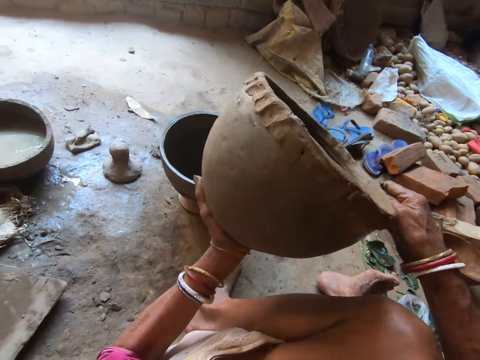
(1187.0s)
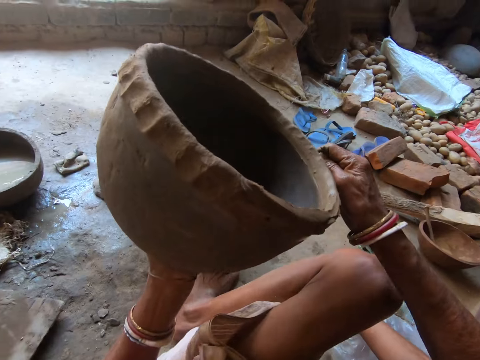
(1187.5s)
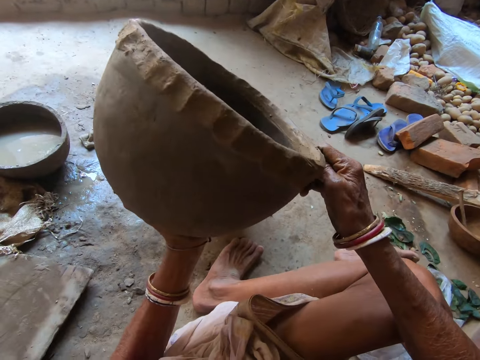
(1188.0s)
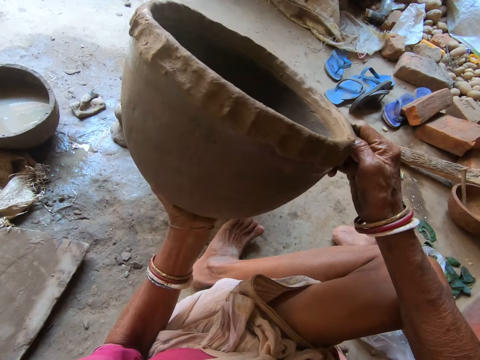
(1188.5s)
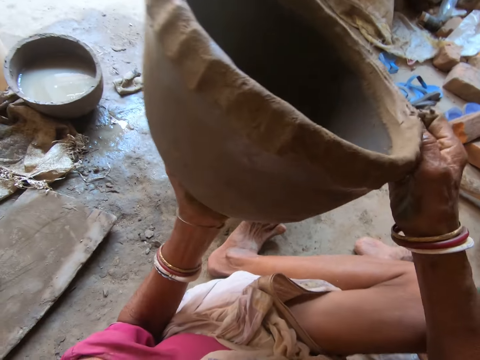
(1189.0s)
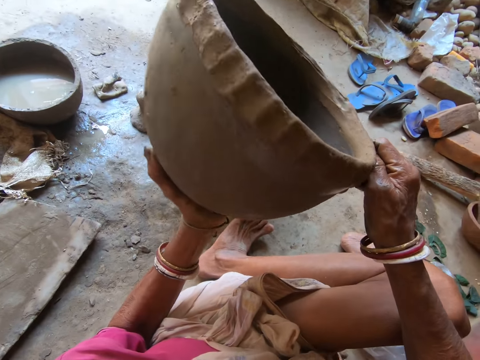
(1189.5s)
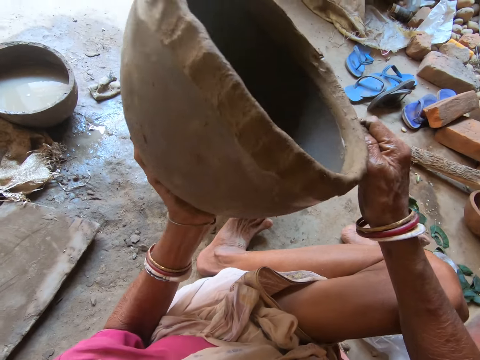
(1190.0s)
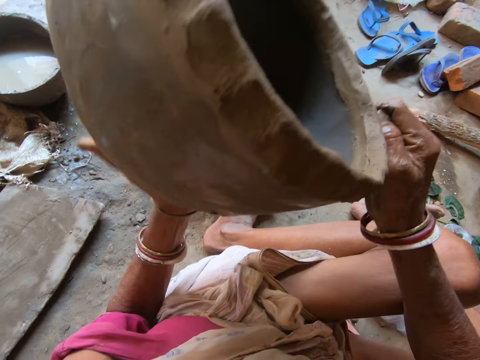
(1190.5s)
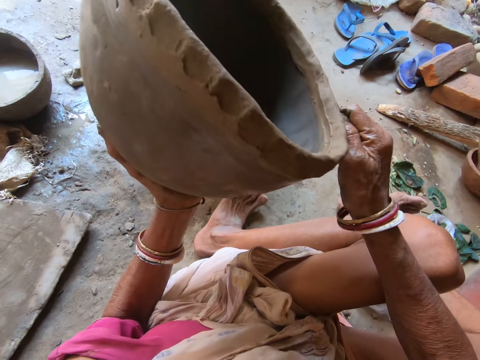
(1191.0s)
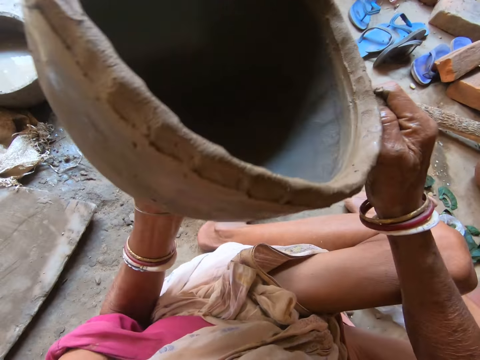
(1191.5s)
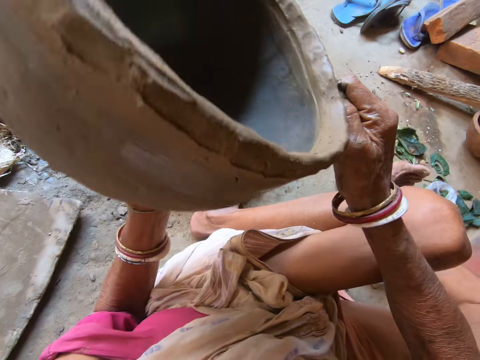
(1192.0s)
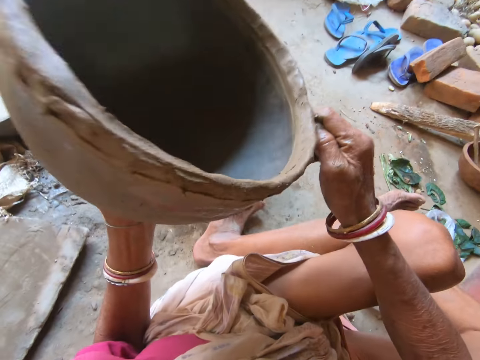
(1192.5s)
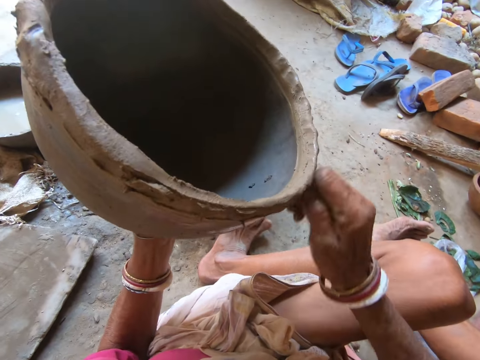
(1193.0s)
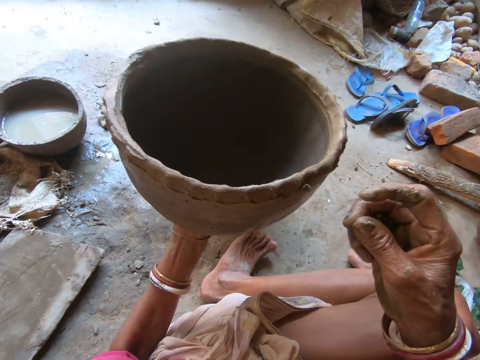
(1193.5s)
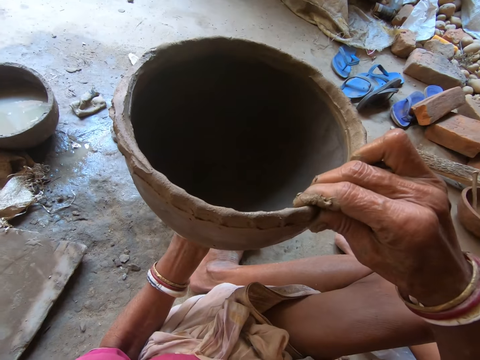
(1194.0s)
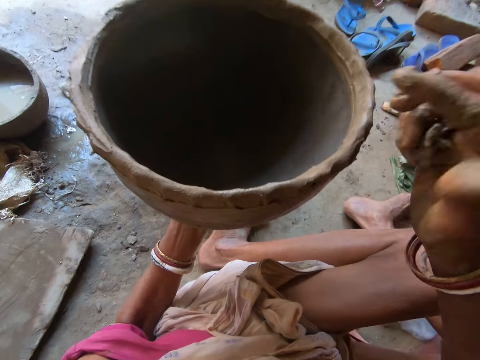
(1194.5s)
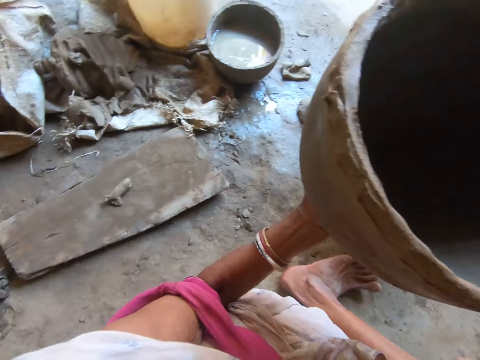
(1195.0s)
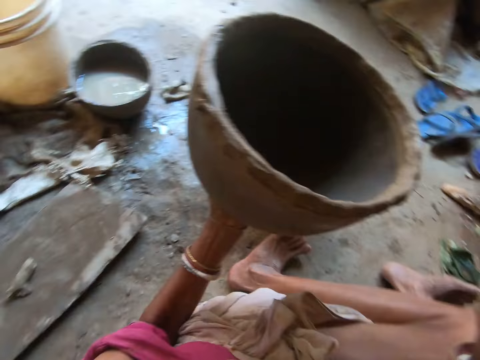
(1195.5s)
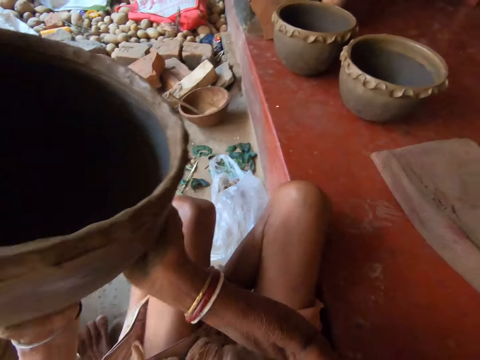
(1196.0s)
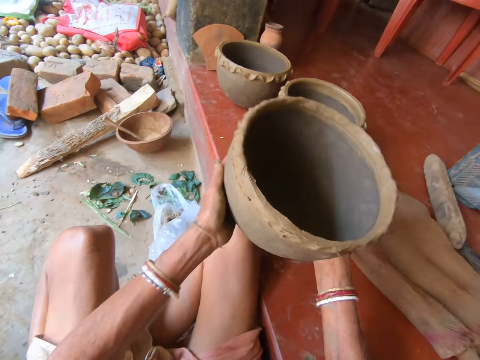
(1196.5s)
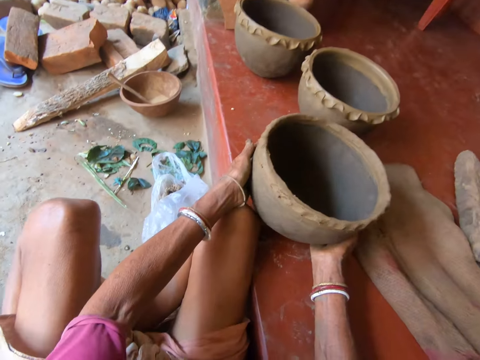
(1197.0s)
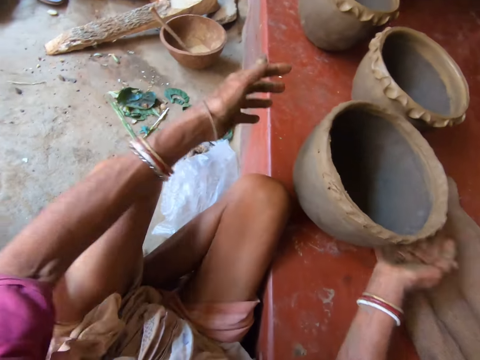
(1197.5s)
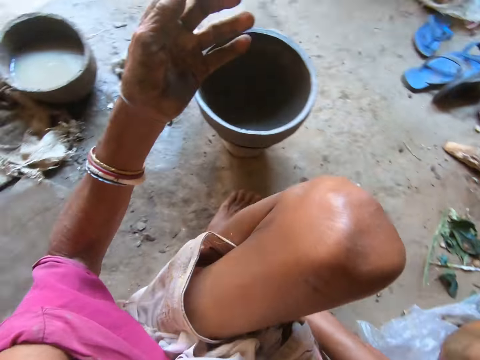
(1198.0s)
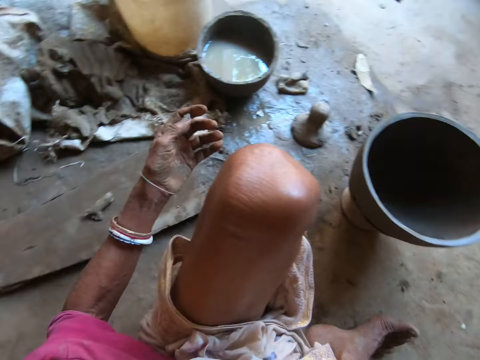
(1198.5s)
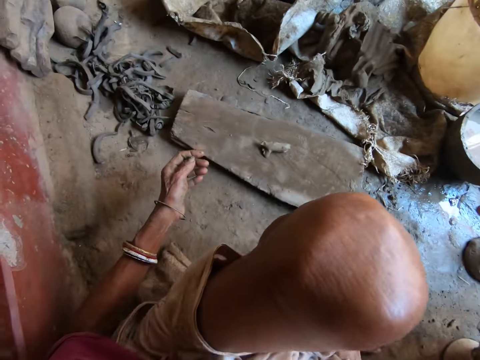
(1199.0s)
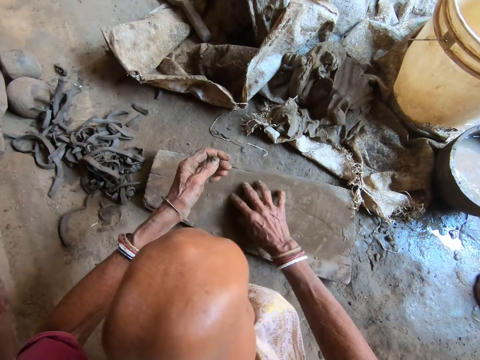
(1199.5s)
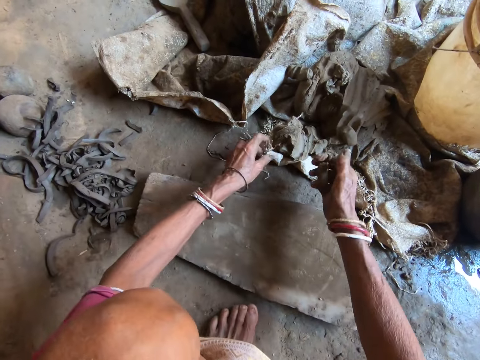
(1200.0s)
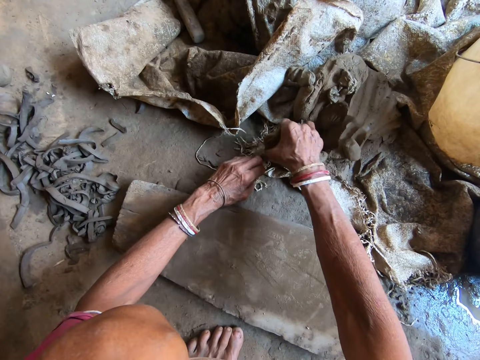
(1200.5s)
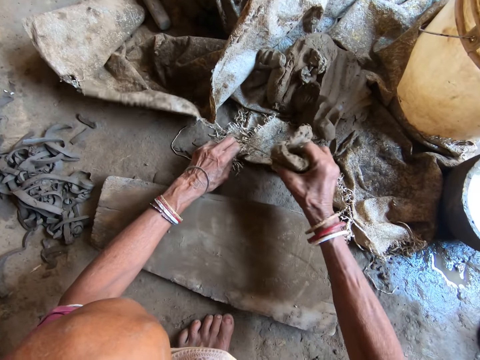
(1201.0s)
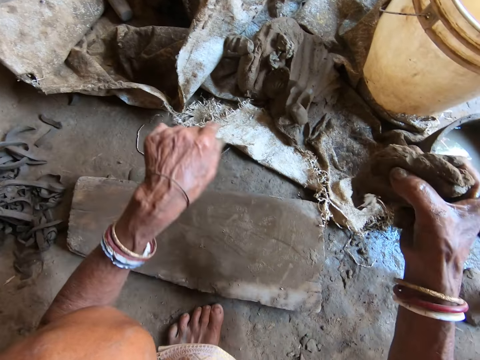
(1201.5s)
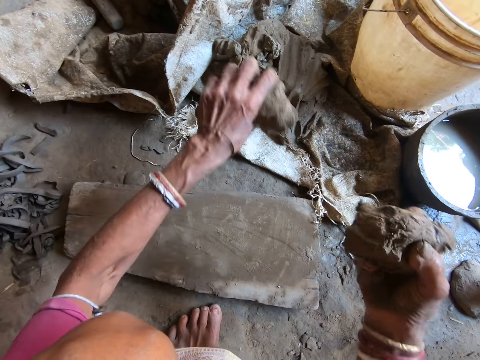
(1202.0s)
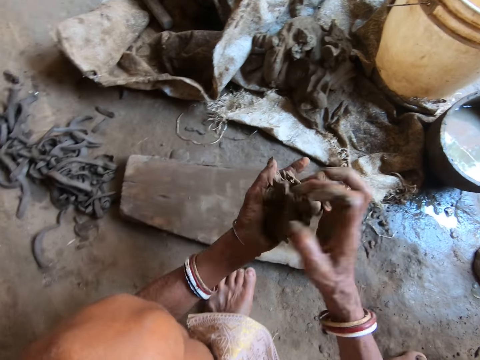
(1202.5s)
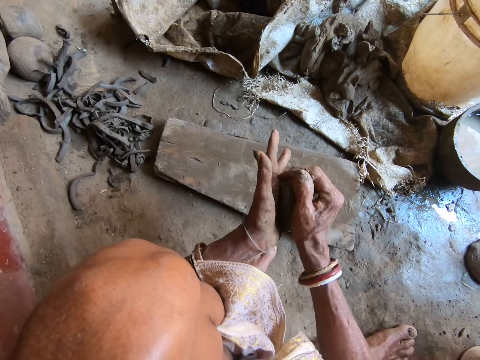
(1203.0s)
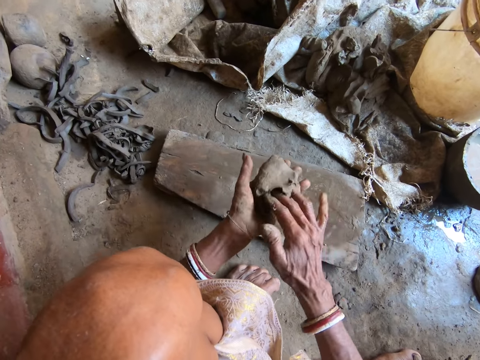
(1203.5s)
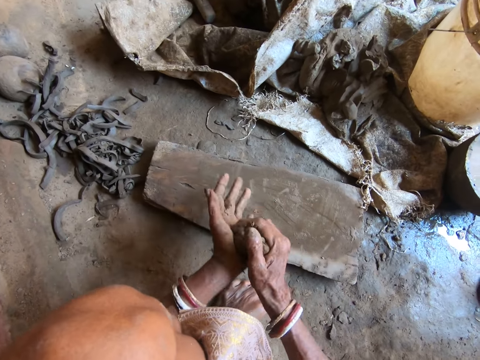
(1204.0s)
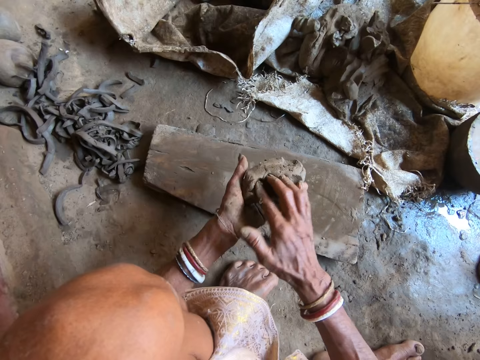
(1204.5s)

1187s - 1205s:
The camera wearer holds the pot in her left hand. She smoothens the clay. She molds the pot with her right hand. She sticks clay. She looks around. She holds the pot with both hands. She drops the pot on the floor with both hands. She turns around. She picks the clay from the piece of wood with her right hand. She interacts with a woman. She picks some clay from the clay mound on the floor with her right hand. She cuts a portion of the clay in her right hand with her left hand. She drops the clay on the floor with her left hand. She rolls the clay with both hands. She passes the clay to the left hand. She molds the clay.

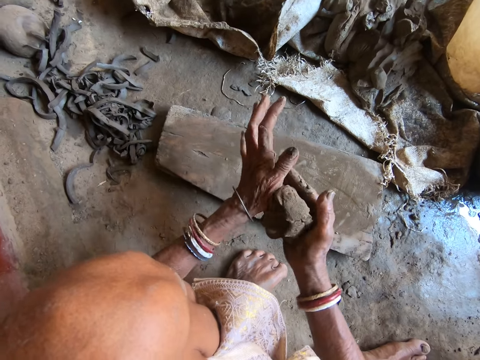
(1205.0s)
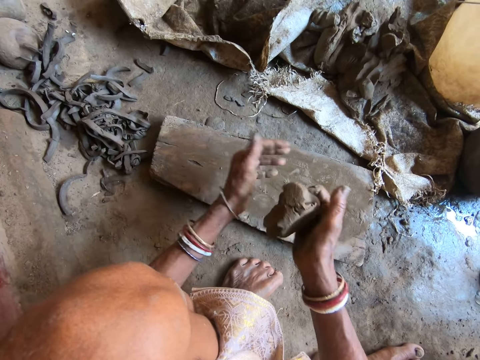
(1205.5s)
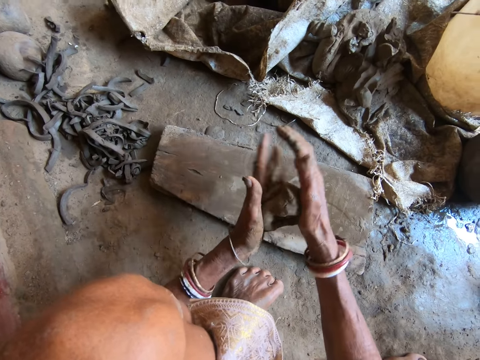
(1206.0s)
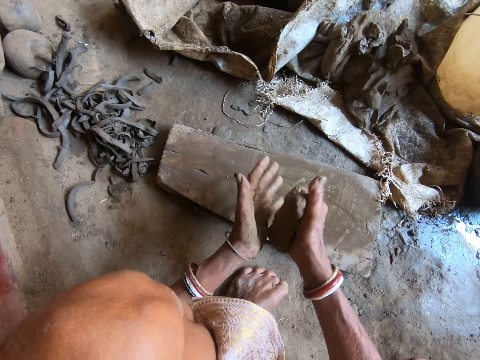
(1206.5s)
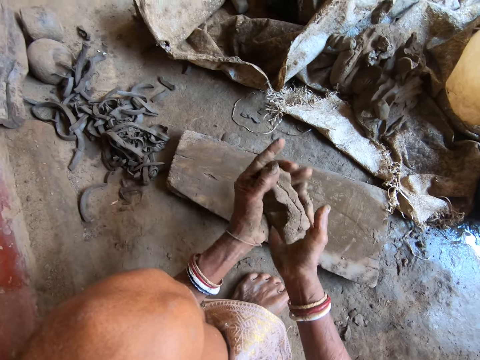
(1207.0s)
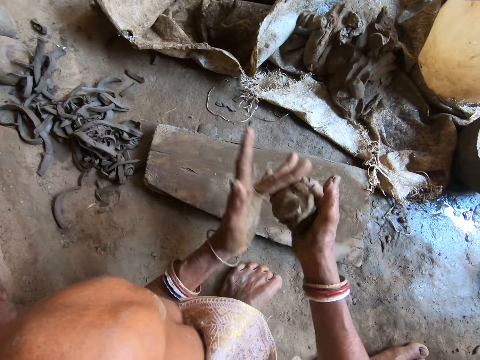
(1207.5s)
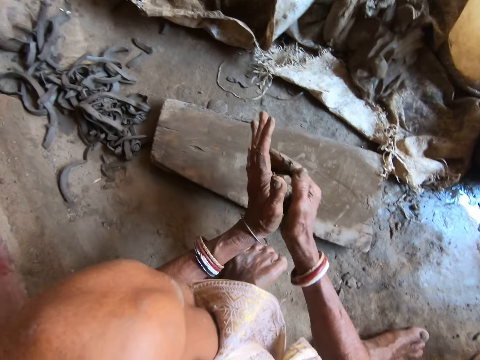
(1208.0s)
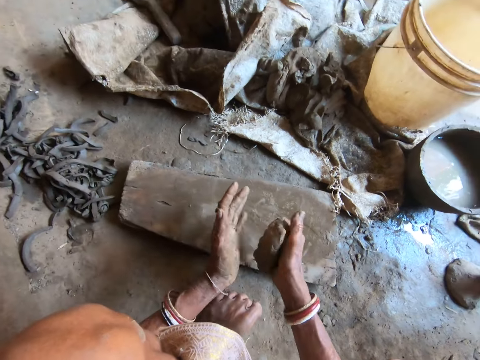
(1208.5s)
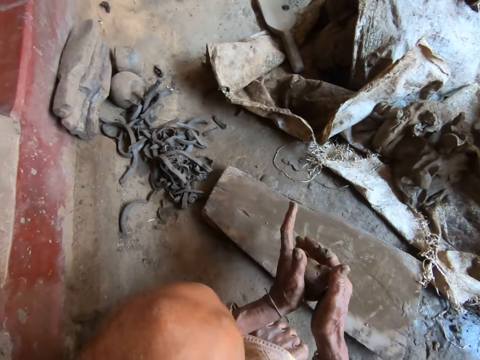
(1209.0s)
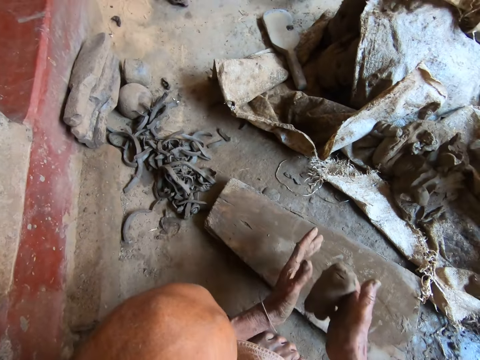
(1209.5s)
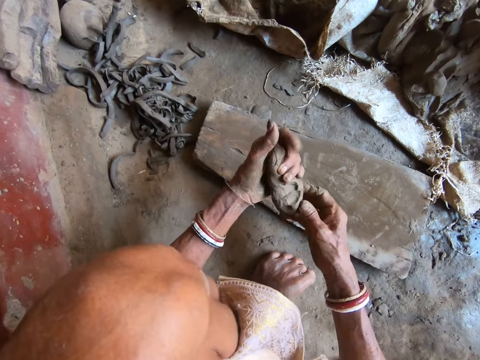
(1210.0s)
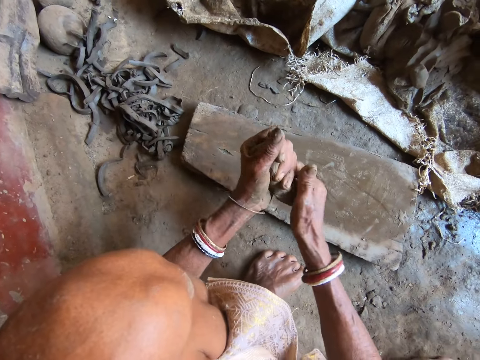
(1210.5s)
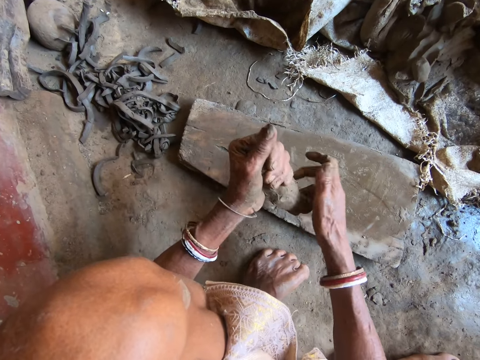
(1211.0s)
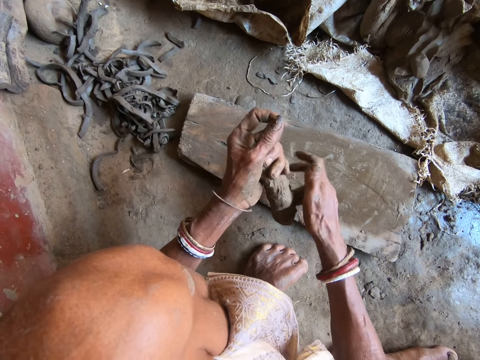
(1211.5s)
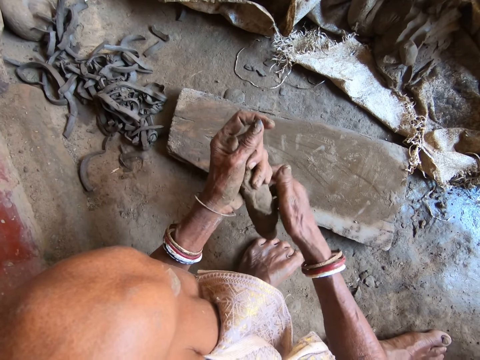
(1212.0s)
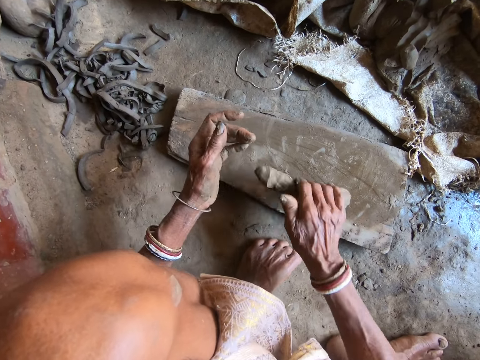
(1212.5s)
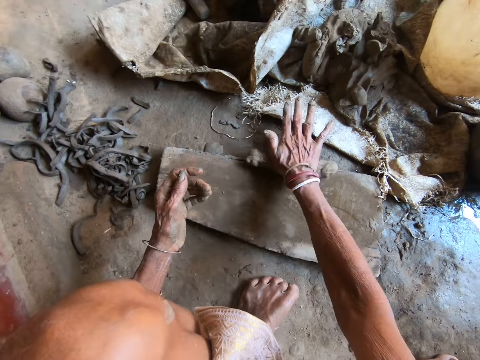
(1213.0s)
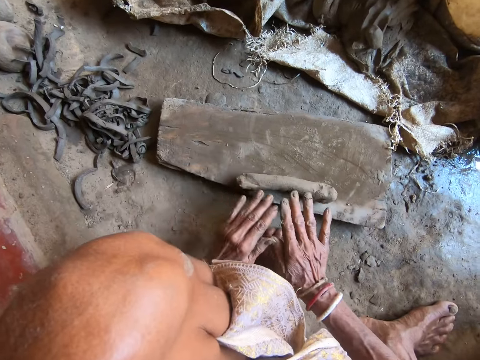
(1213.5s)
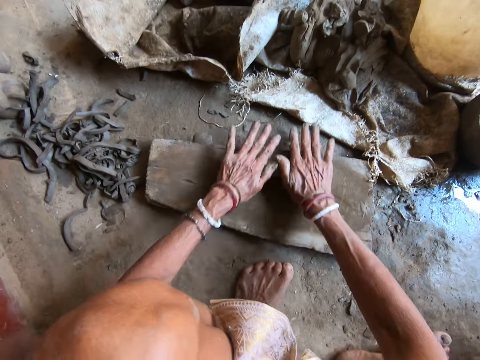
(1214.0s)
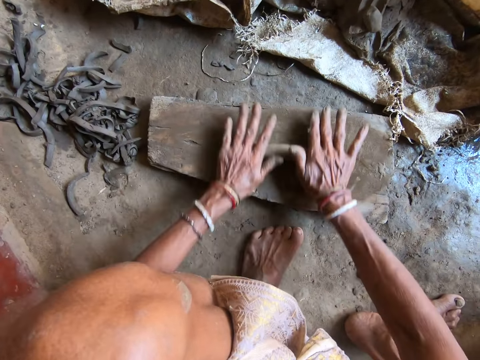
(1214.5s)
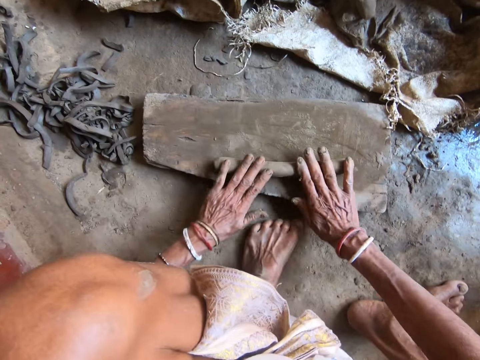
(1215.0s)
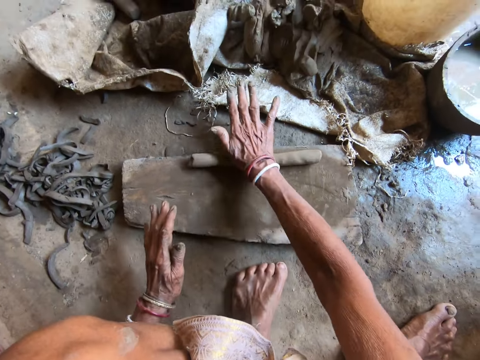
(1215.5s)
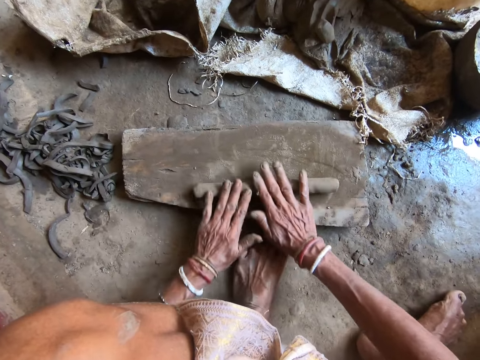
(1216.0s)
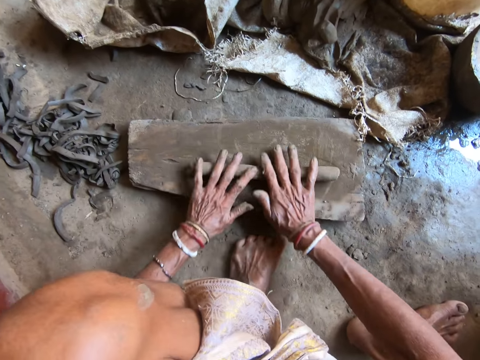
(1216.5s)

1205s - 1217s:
The camera wearer drops the clay on the piece of wood with her right hand. She rolls the clay on the piece of wood with her right hand. She rolls the clay on the piece of wood with both hands.
